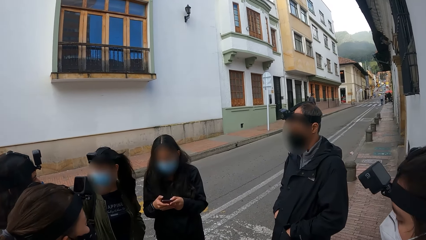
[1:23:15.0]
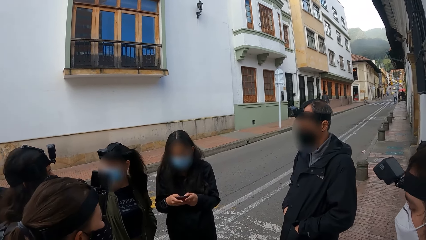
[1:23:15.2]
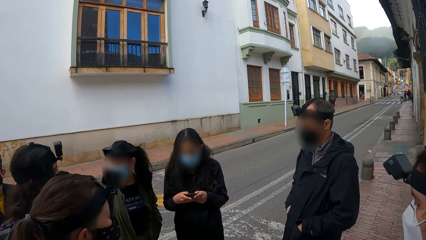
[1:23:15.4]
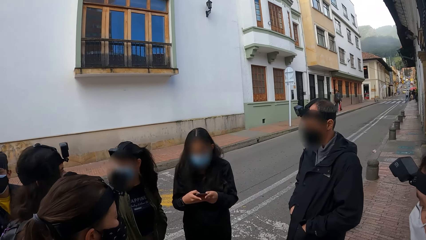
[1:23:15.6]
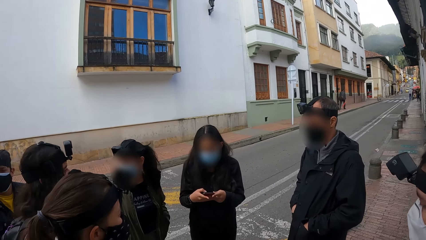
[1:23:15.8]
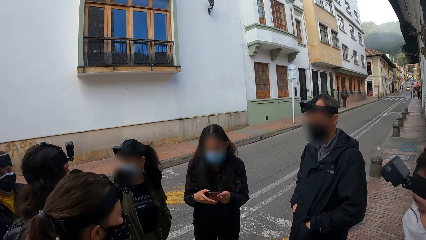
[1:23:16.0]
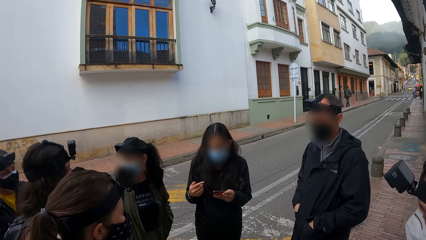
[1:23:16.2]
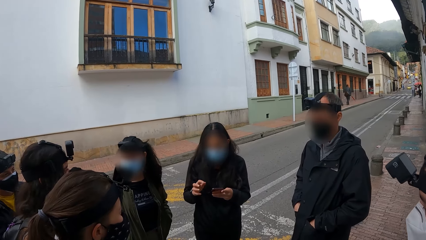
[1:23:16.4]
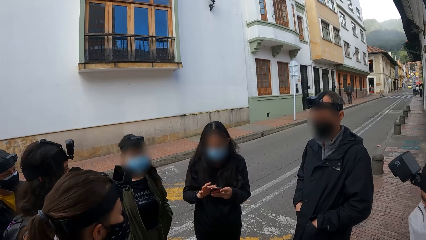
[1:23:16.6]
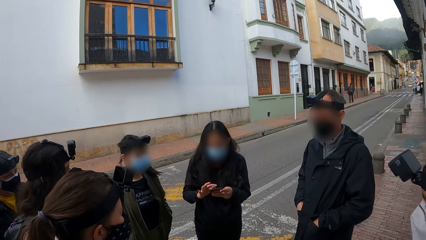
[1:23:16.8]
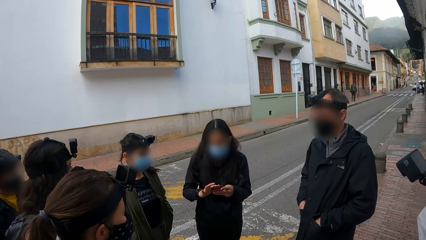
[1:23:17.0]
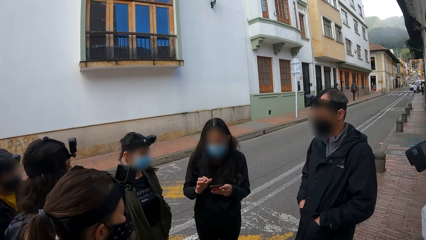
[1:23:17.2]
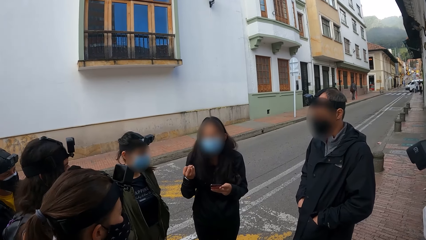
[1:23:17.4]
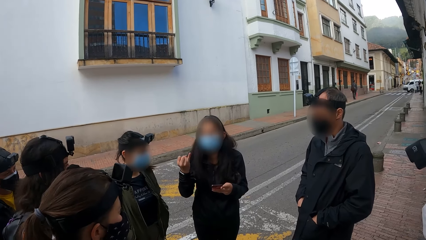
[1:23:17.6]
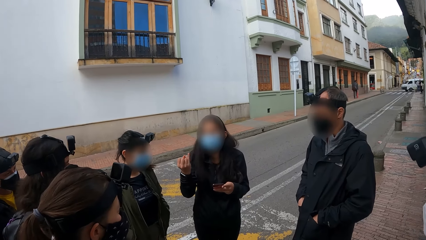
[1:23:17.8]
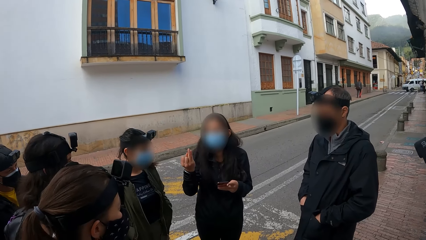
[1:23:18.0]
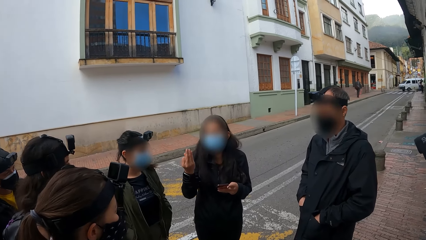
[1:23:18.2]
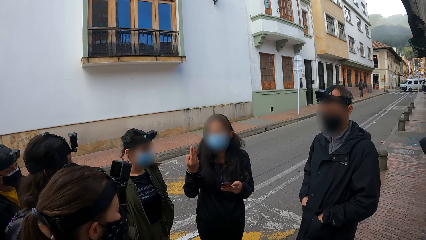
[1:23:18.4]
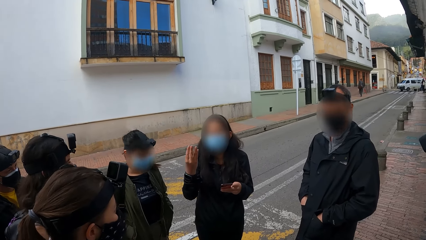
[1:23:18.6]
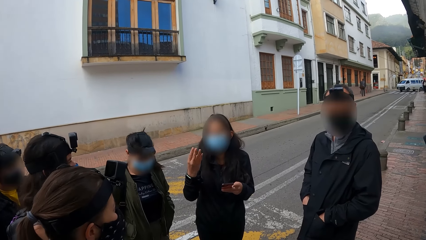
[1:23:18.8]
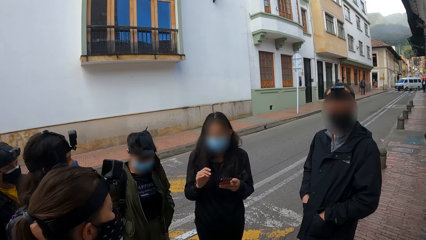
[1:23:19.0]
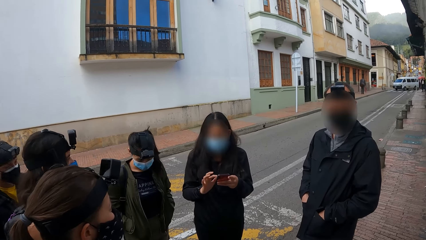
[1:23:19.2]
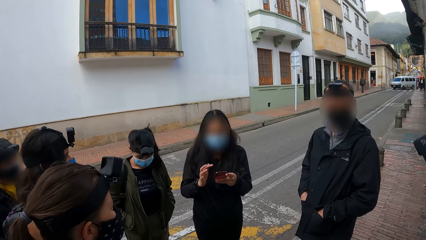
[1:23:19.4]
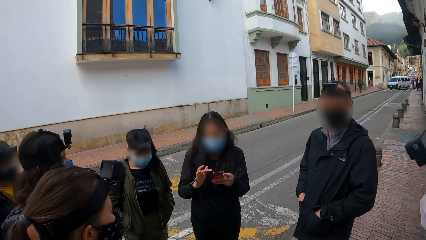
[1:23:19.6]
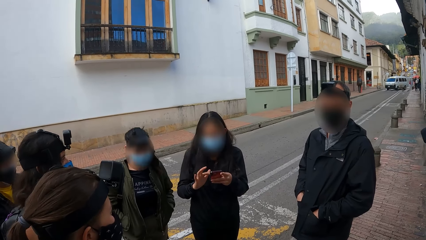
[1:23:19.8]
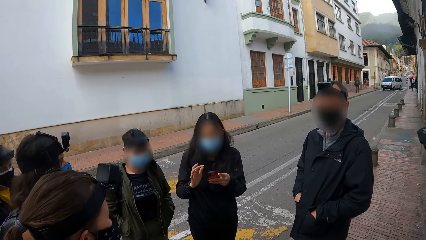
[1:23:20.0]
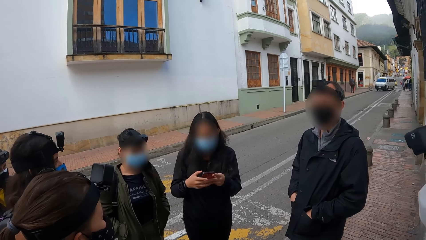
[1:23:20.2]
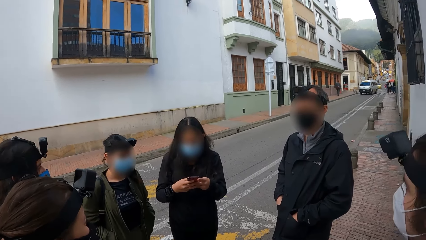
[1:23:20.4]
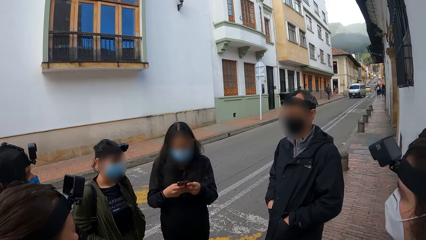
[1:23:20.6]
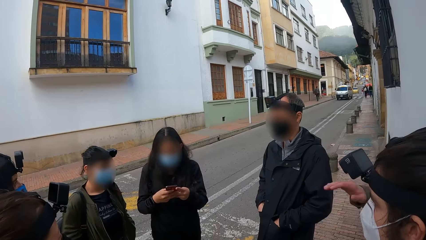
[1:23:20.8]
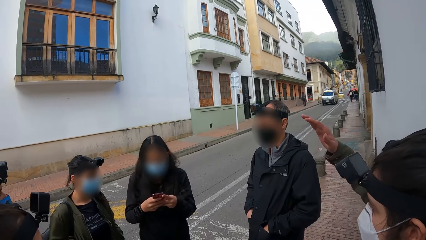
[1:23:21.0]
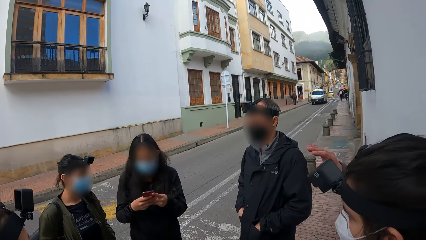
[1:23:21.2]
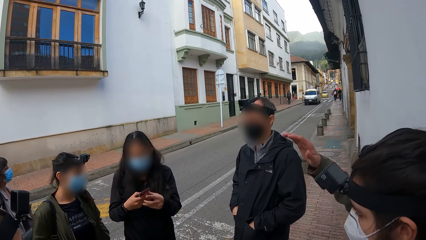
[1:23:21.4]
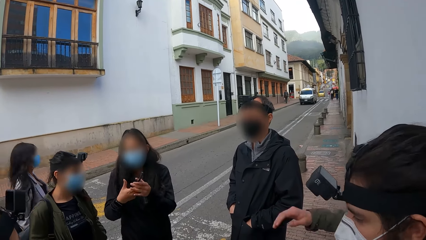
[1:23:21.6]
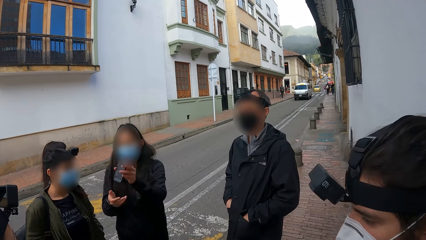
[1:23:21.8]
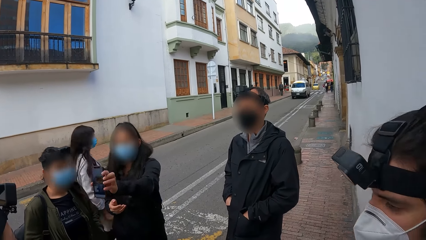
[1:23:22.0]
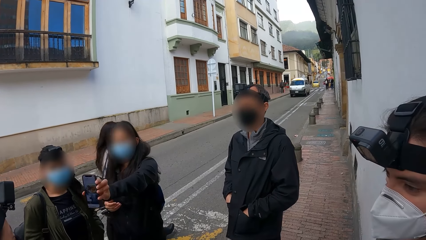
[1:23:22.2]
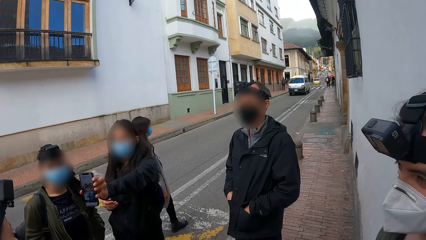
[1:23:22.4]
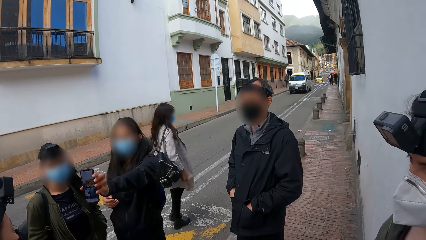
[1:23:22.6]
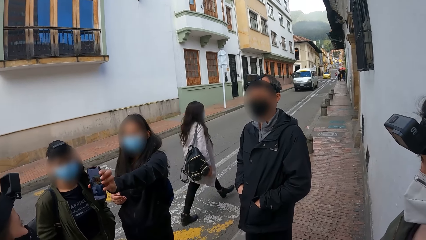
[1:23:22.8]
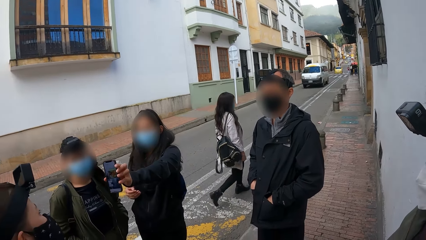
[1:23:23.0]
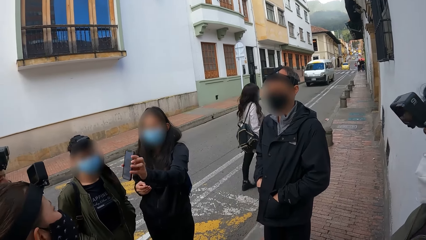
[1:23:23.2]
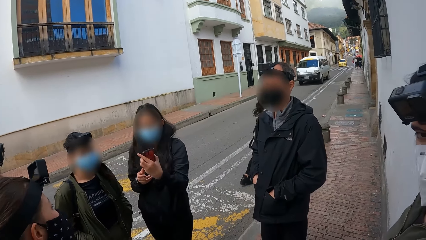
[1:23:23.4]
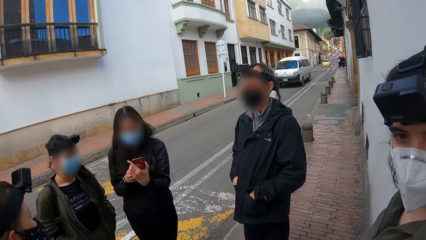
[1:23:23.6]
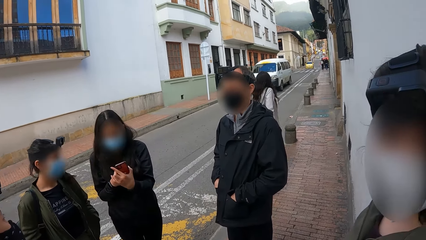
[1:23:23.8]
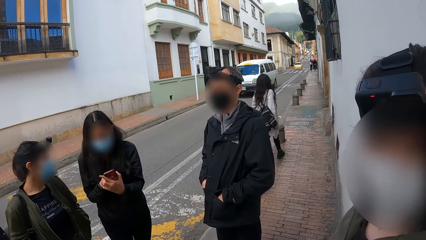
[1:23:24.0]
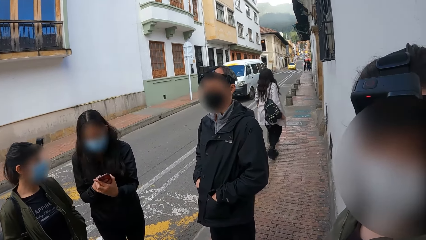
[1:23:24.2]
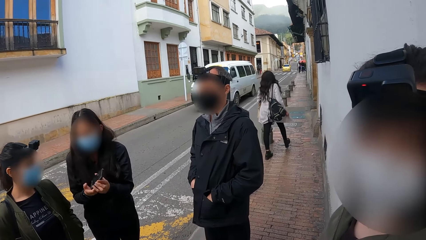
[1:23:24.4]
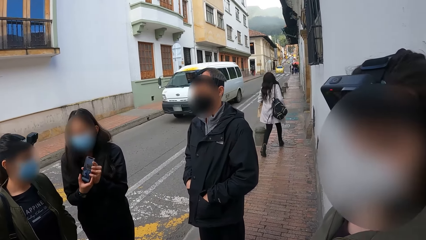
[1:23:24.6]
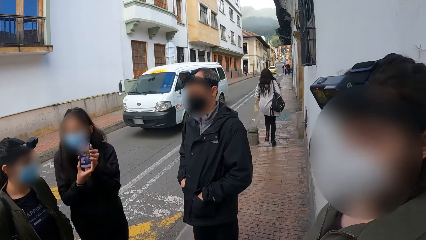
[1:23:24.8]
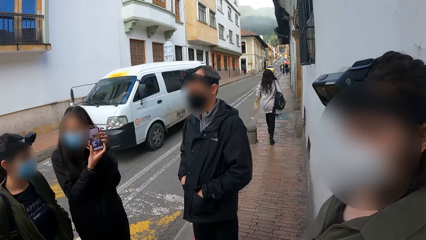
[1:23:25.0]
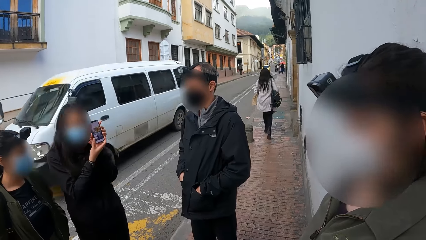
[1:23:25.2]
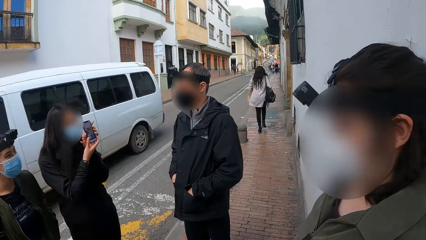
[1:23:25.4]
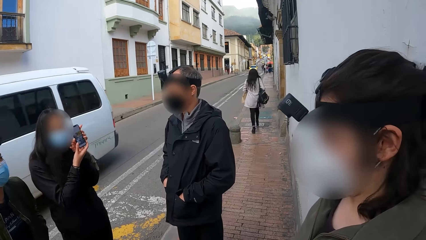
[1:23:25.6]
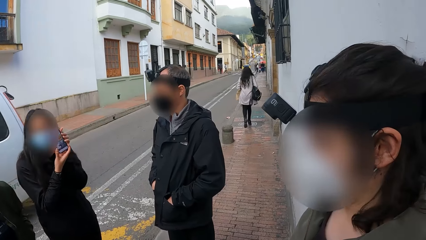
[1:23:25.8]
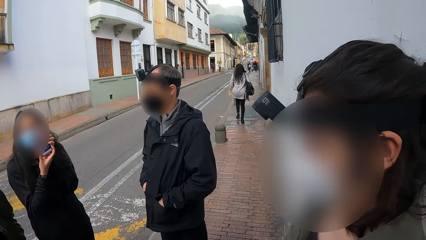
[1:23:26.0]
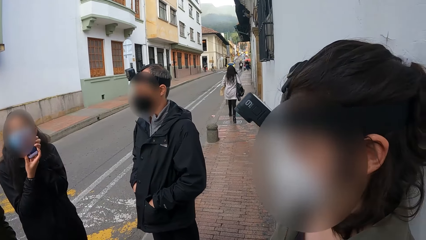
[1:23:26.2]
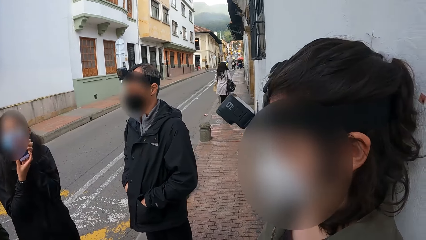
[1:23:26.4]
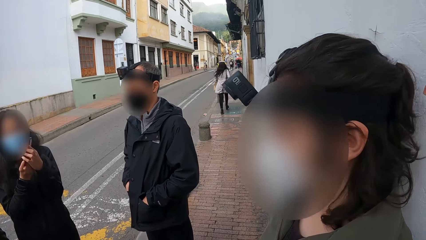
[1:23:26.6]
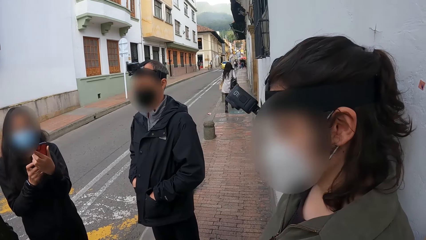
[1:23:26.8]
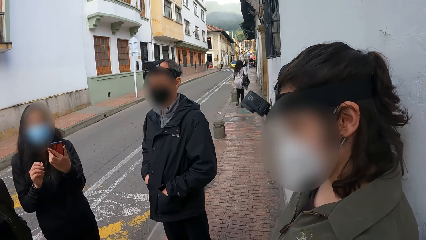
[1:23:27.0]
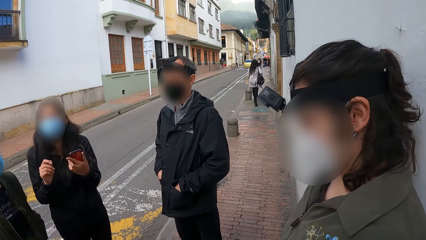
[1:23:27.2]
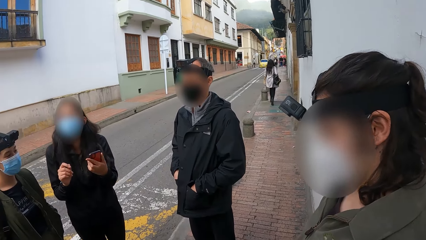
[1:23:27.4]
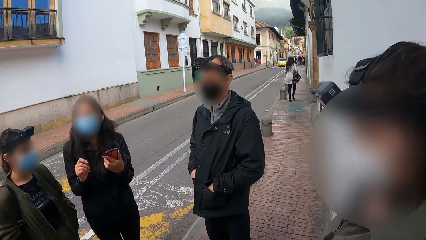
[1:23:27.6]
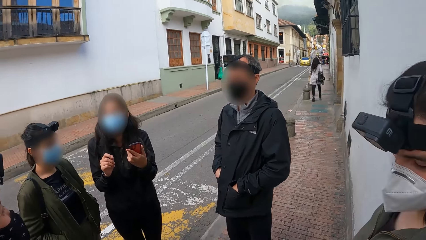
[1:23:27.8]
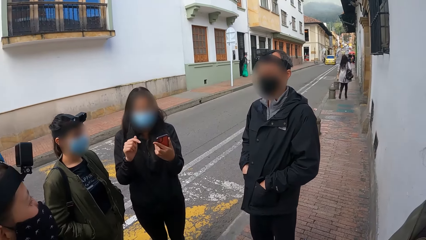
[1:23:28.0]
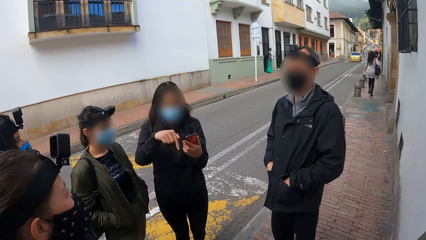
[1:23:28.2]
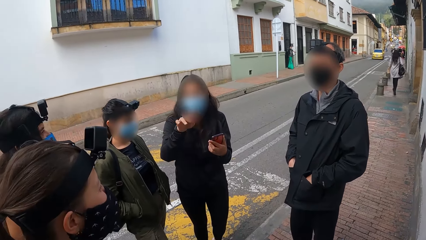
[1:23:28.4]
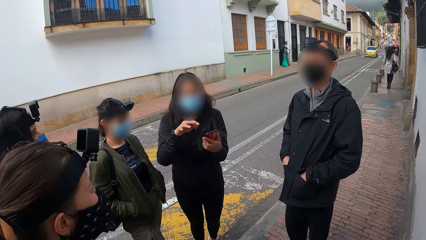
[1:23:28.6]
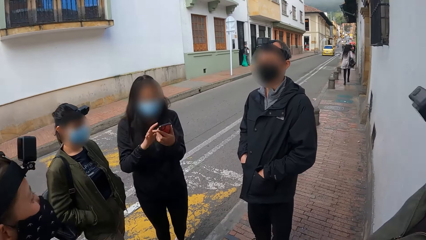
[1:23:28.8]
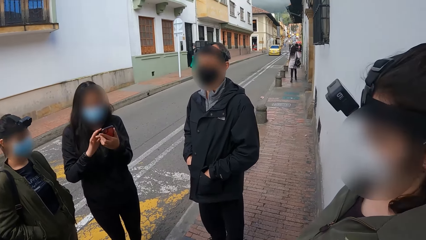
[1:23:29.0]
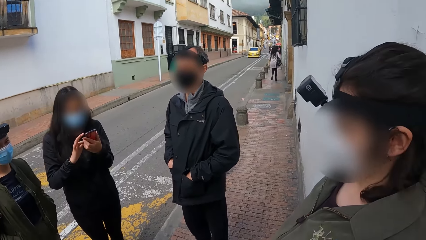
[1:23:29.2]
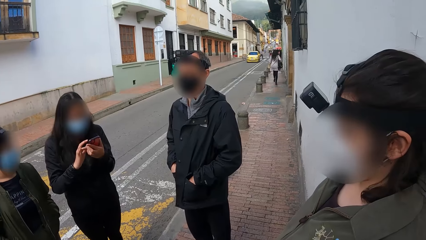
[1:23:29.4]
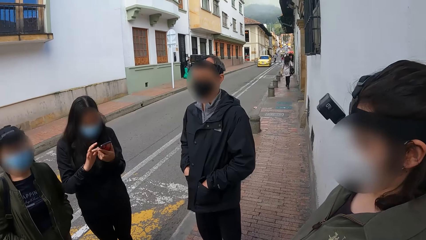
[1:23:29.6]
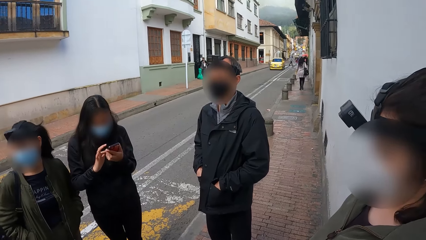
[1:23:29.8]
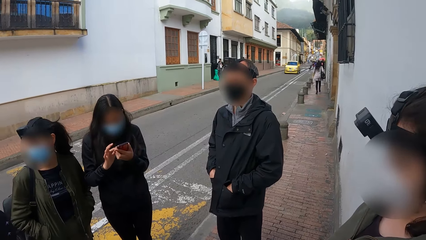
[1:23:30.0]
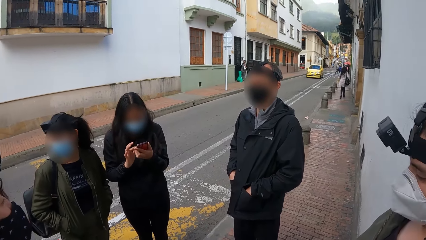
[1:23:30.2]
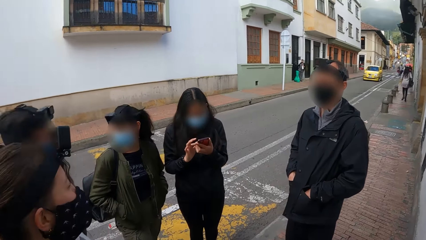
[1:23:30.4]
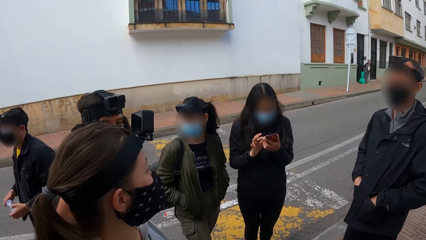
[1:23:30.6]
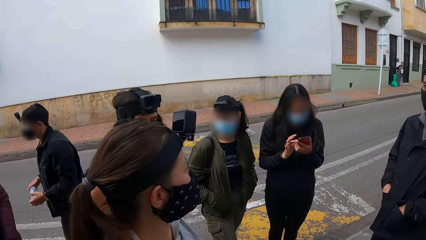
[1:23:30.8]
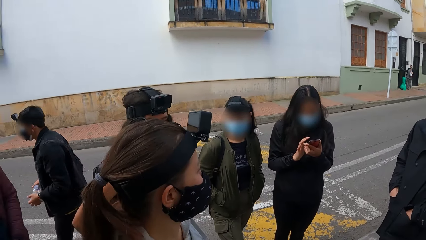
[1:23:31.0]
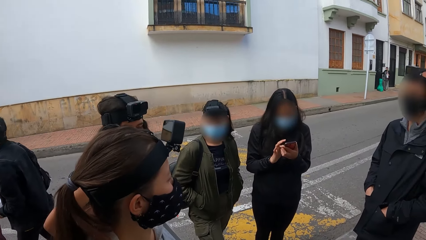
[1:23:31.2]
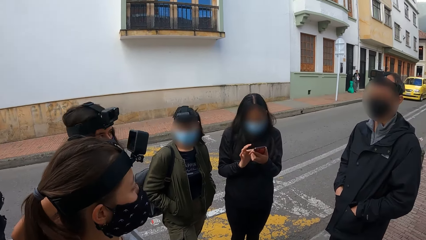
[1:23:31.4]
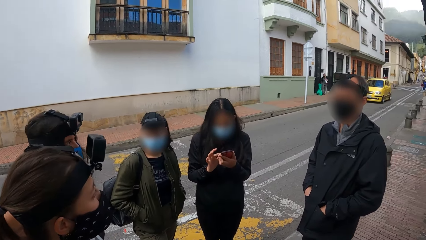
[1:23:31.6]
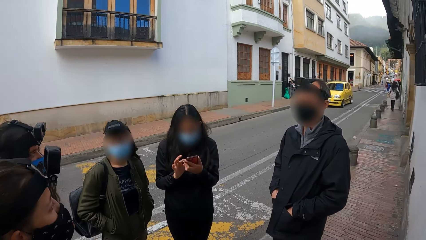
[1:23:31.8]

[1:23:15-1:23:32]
The woman operates the phone with her hands. The woman interacts with the camera wearer and others in the group. The woman operates the phone with her hands. She holds the phone forward with her left hand. The camera wearer interacts with a person. The woman holds the phone forward with her hands. A white van rides past the camera wearer on the road. The camera wearer looks around. The woman holds the phone with her left hand, and operates the phone with her right hand.
